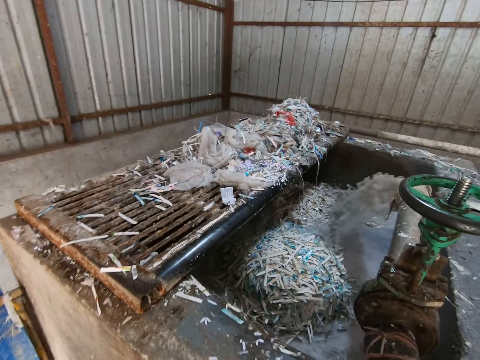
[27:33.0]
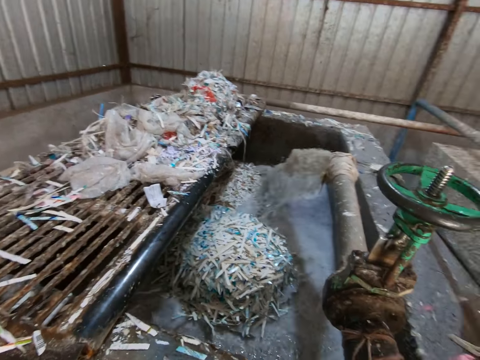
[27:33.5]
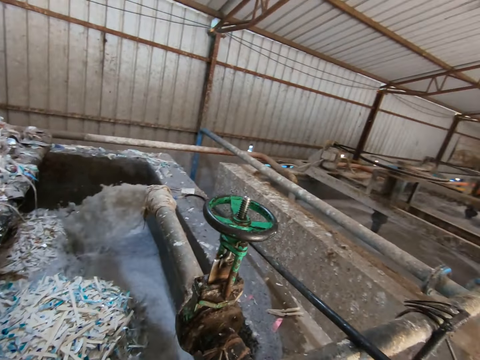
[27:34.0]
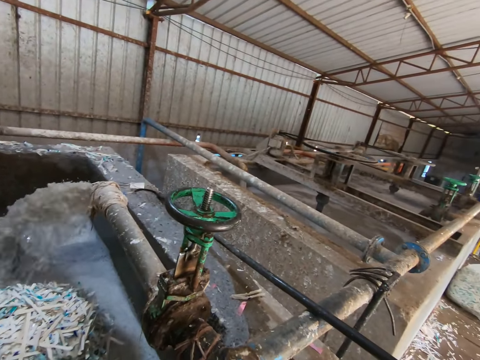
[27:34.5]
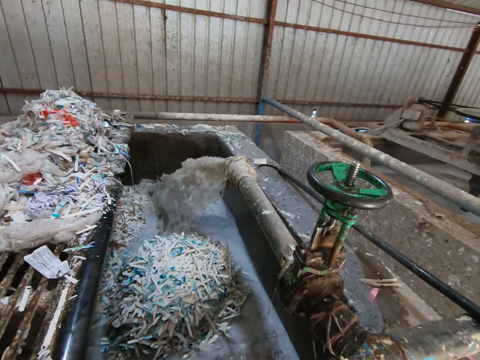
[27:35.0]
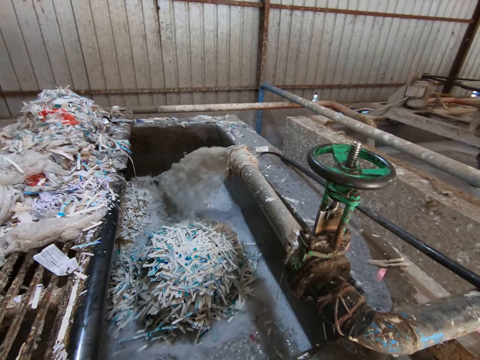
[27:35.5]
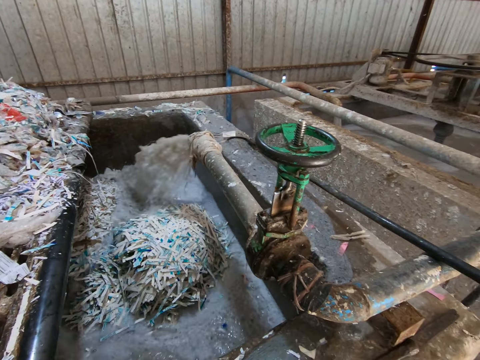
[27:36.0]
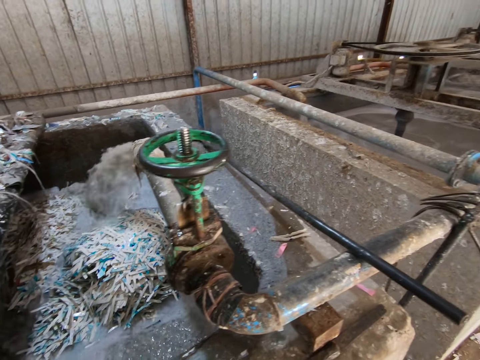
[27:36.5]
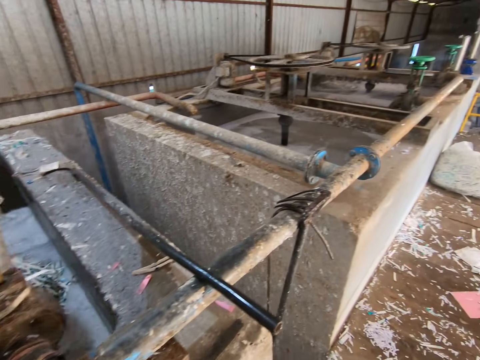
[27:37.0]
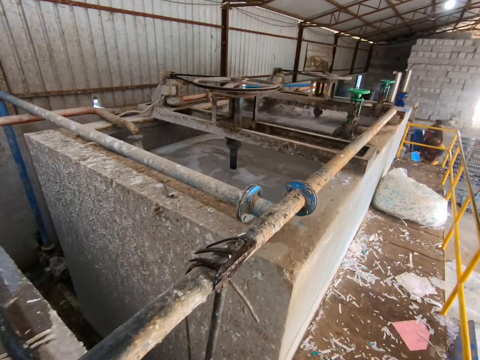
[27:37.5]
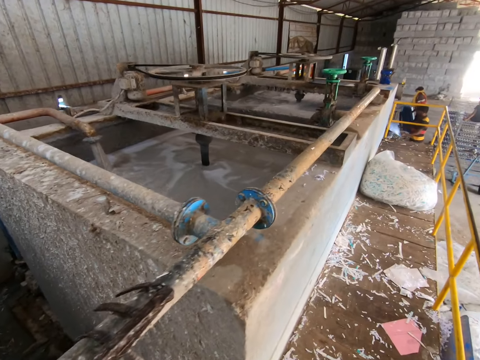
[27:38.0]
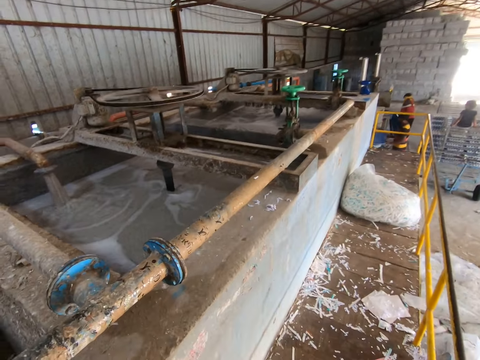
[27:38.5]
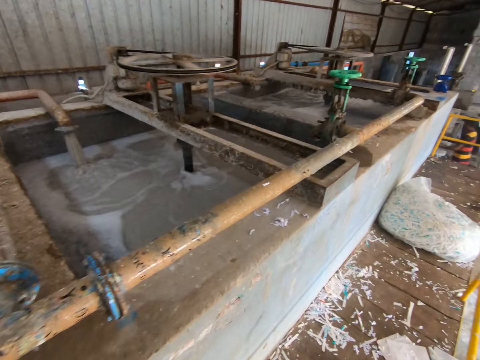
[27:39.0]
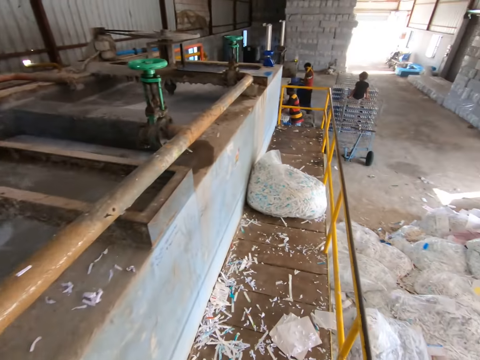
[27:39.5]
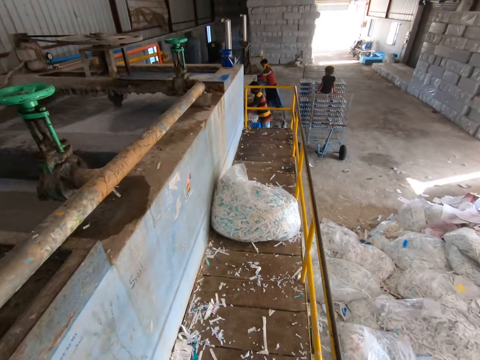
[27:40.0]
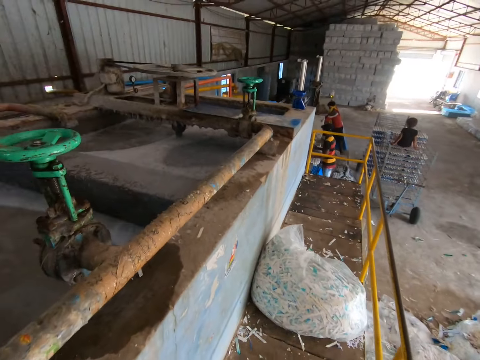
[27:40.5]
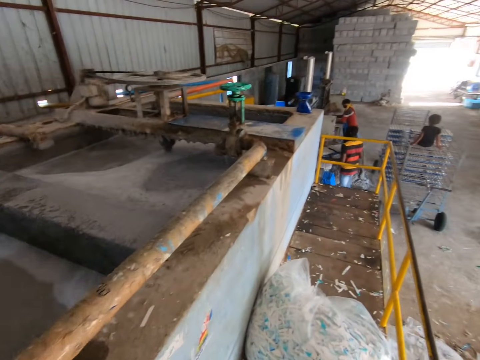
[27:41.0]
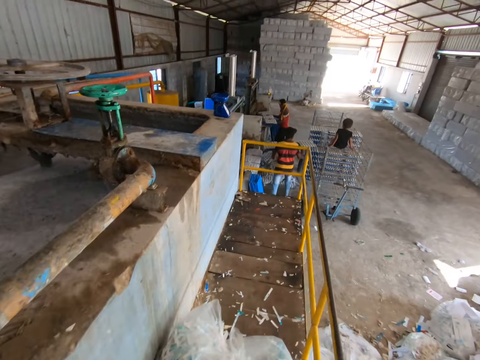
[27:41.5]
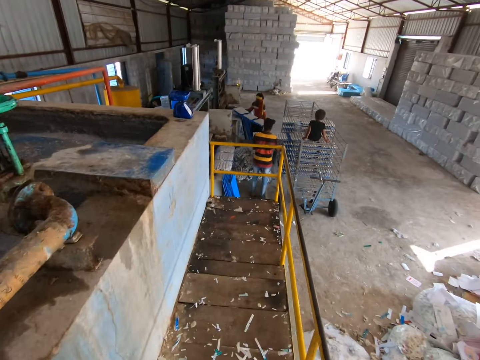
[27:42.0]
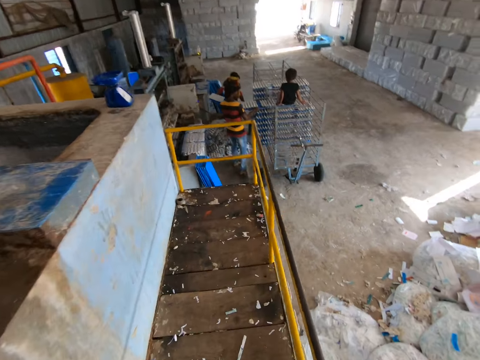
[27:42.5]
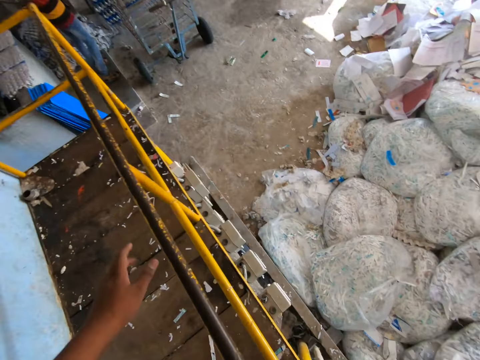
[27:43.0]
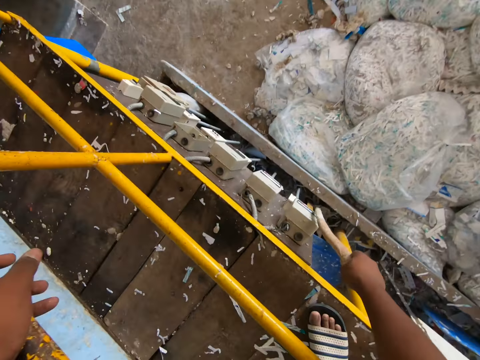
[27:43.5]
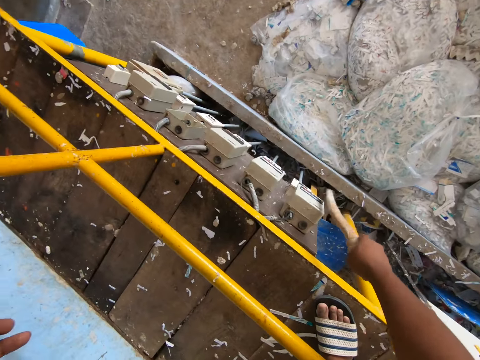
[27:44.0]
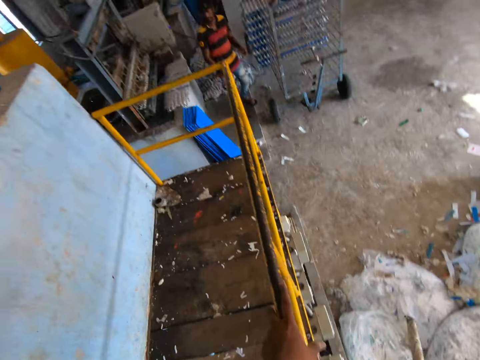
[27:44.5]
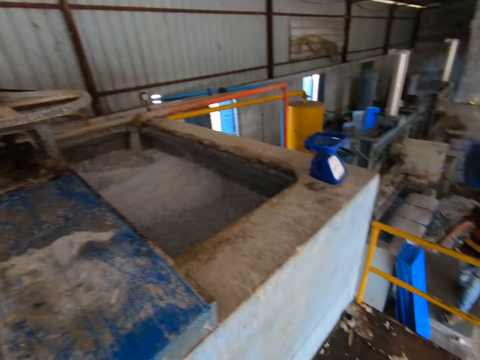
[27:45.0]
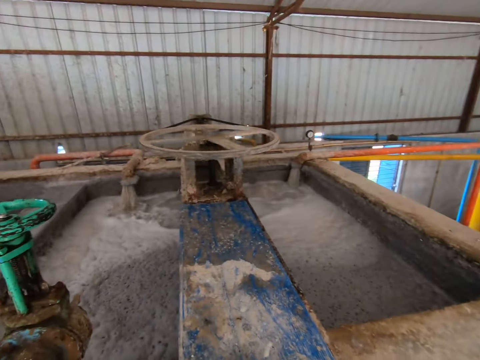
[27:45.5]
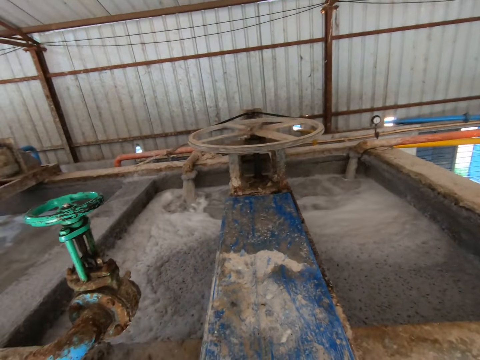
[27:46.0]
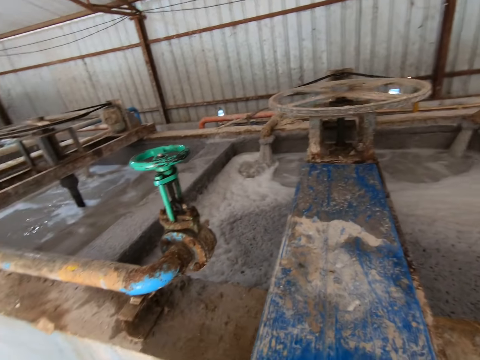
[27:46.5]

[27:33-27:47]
The camera wearer looks around. He walks in the factory. He places his left hand on a frame of a rail. He holds a metal. He flips a switch on the electric box with the stick in his right hand. He turns around.

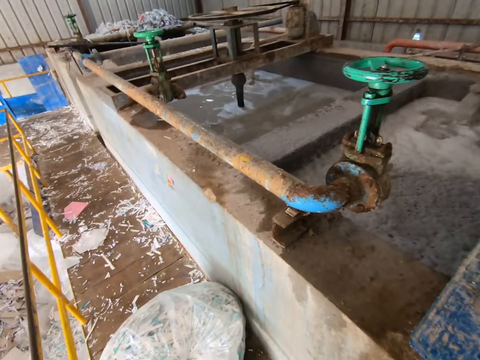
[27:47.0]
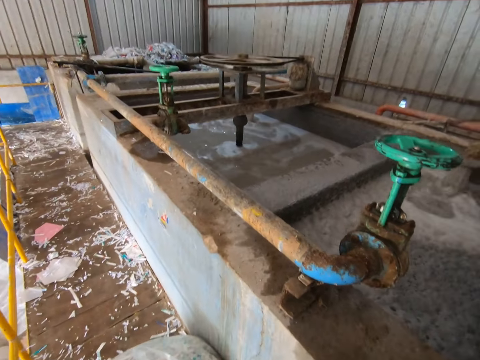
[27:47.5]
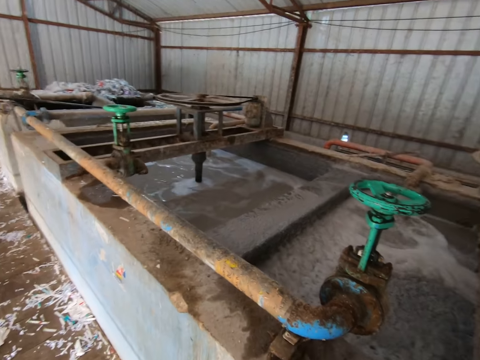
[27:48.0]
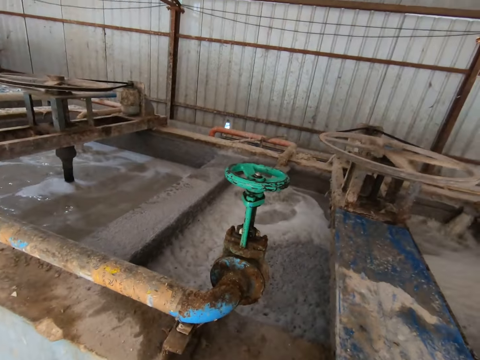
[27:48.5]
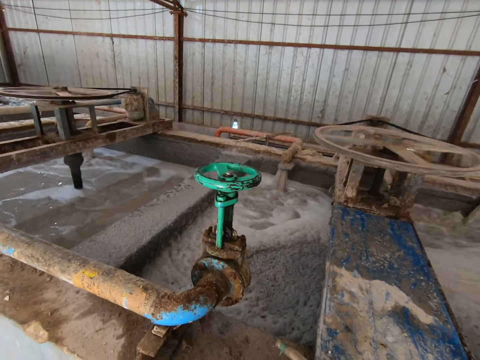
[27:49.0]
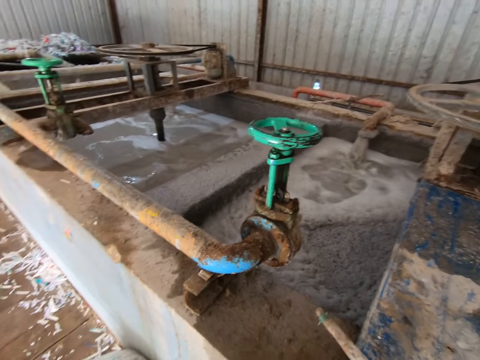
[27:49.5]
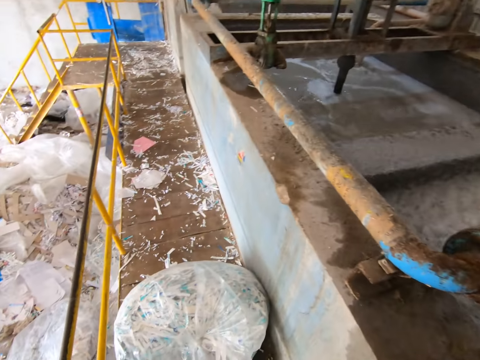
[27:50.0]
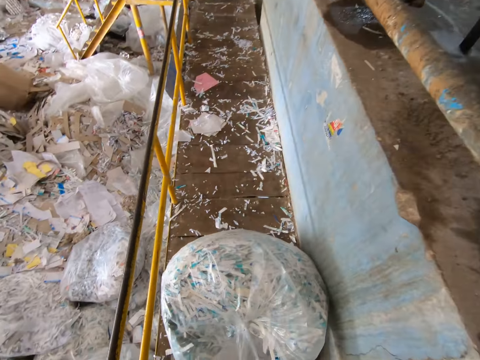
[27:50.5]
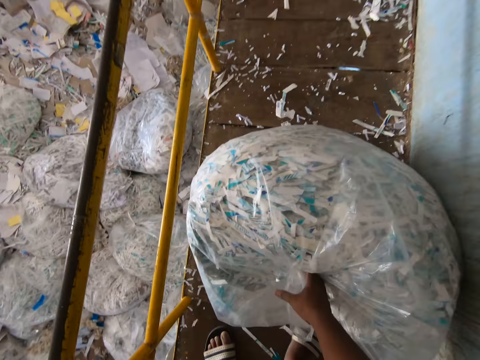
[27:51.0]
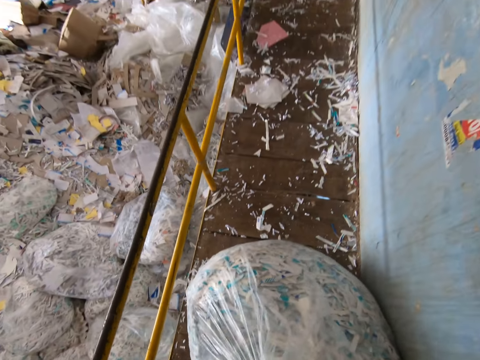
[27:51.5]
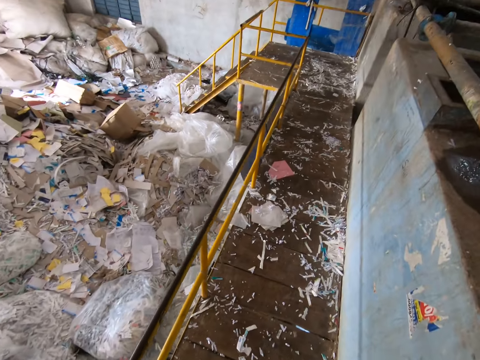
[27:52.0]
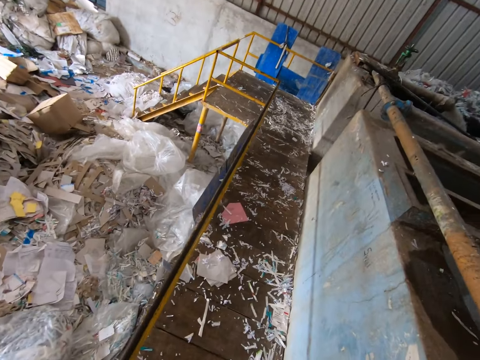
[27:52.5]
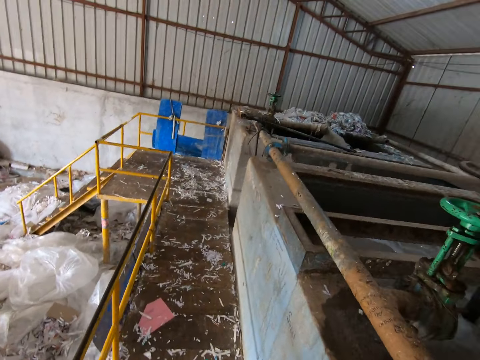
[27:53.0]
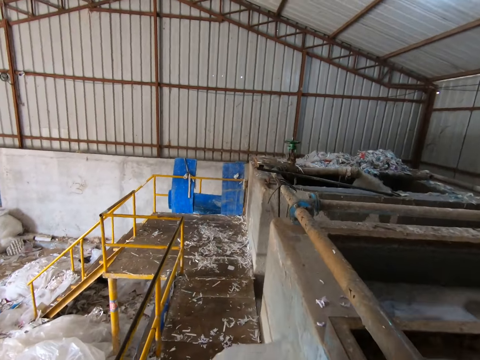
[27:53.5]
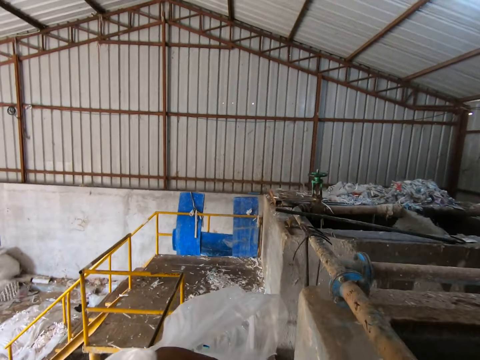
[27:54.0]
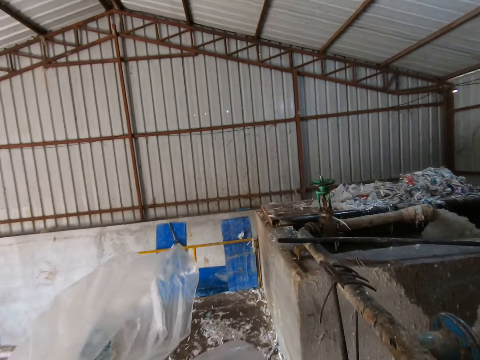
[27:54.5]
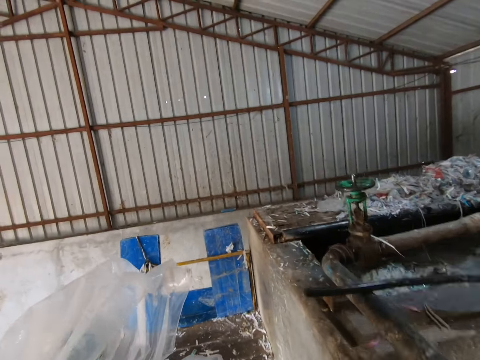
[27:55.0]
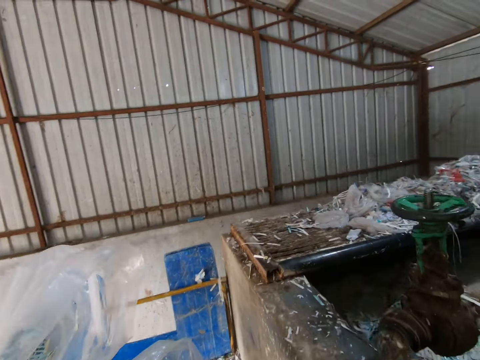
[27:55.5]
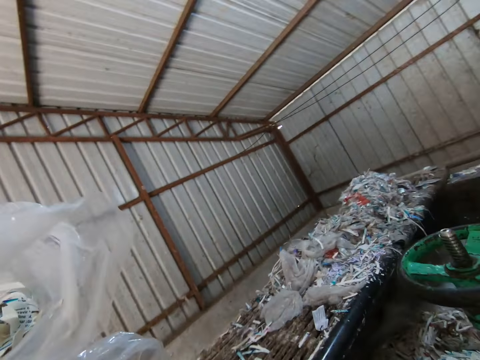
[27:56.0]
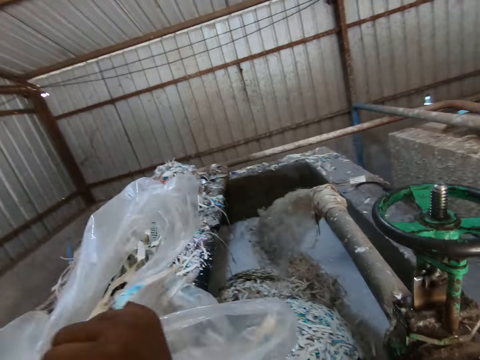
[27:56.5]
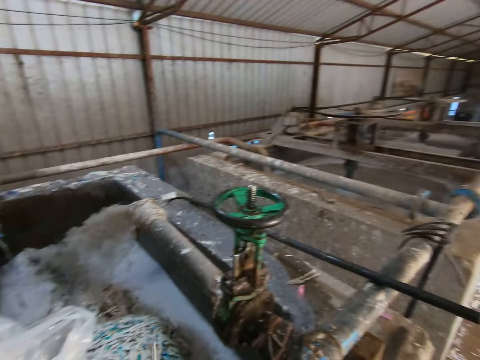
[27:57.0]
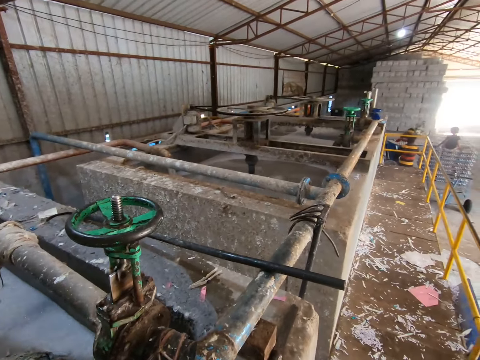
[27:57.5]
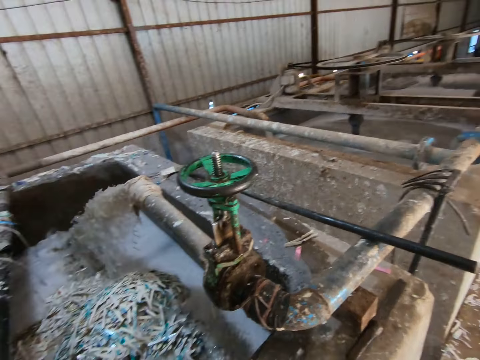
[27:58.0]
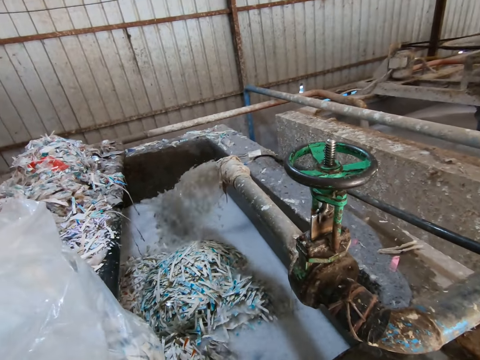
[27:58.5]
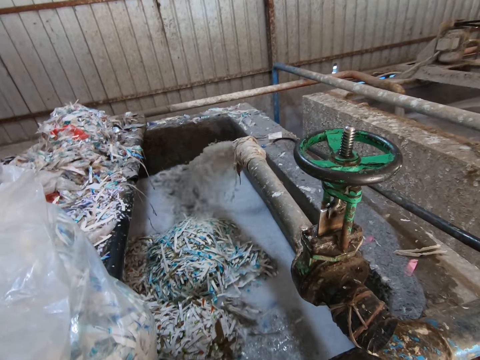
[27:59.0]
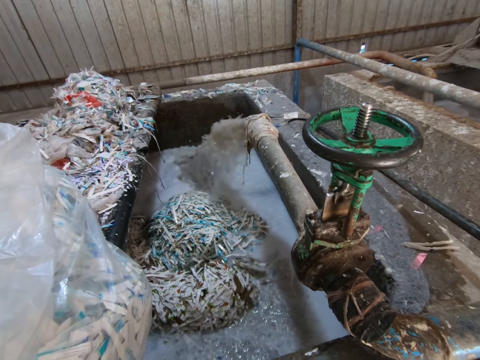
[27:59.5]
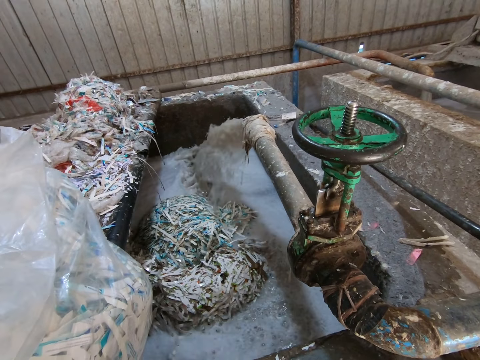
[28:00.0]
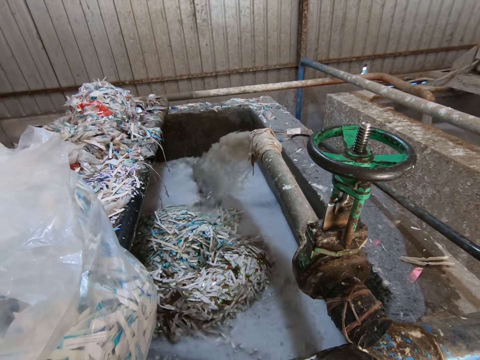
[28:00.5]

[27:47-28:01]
The camera wearer looks around. He picks up a nylon of waste paper from the floor with his right hand. He walks in the factory. He places the nylon in his hands on the recycling plant. He looks around.
